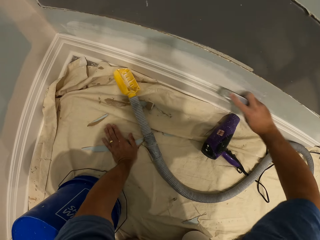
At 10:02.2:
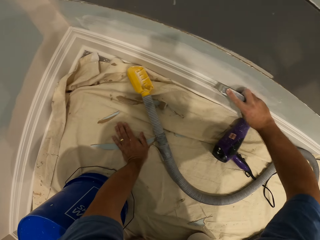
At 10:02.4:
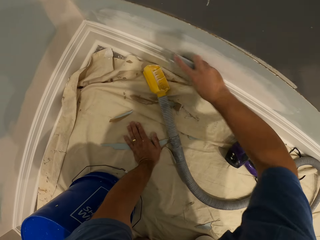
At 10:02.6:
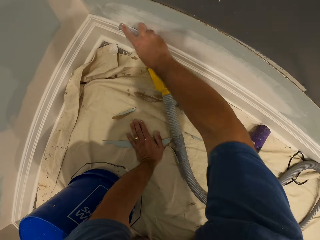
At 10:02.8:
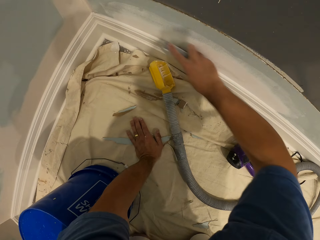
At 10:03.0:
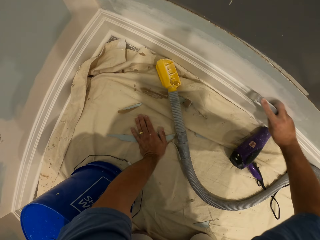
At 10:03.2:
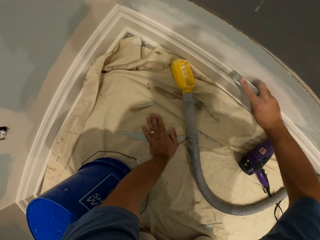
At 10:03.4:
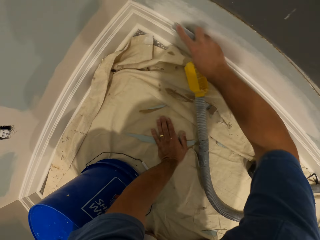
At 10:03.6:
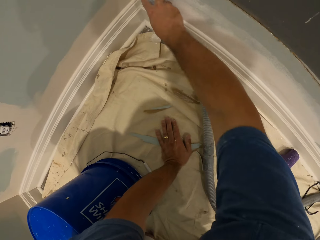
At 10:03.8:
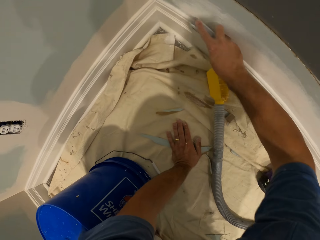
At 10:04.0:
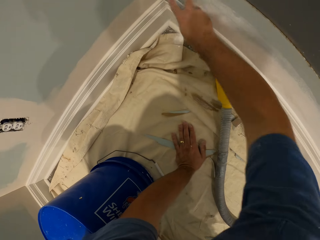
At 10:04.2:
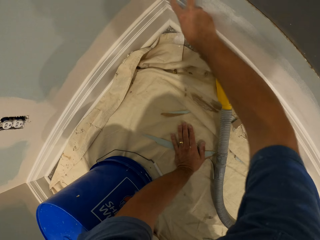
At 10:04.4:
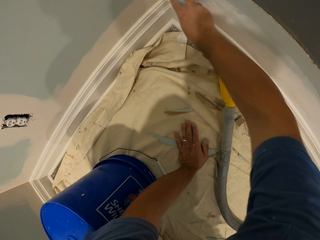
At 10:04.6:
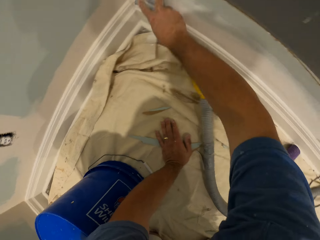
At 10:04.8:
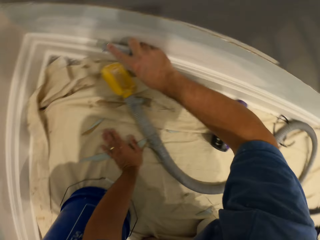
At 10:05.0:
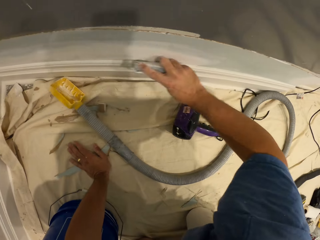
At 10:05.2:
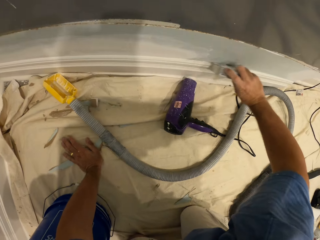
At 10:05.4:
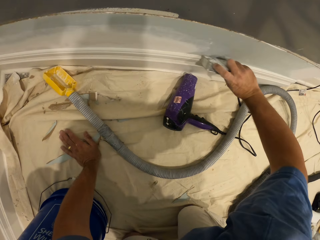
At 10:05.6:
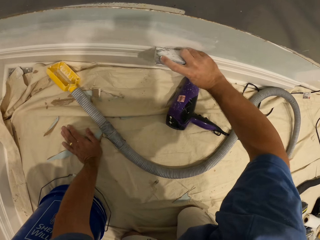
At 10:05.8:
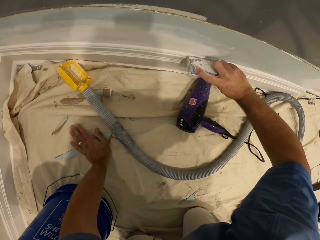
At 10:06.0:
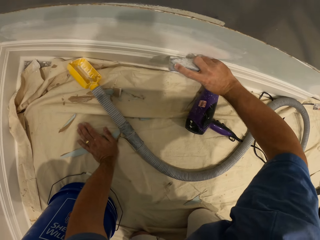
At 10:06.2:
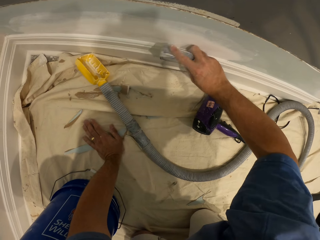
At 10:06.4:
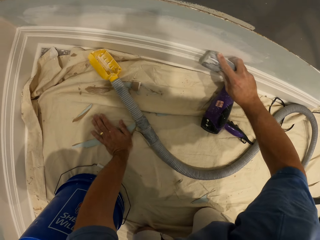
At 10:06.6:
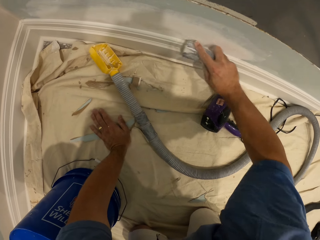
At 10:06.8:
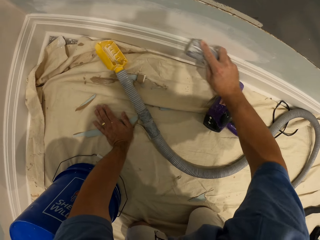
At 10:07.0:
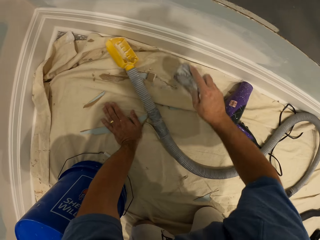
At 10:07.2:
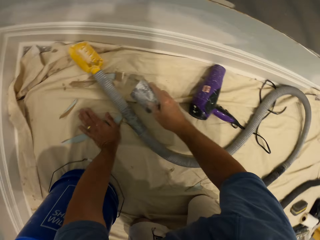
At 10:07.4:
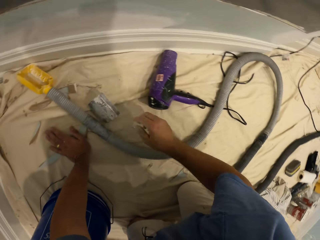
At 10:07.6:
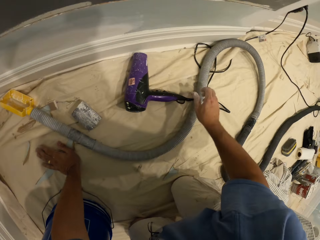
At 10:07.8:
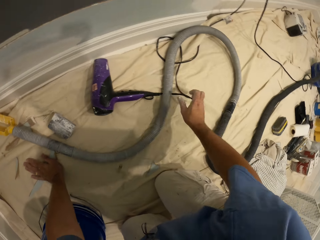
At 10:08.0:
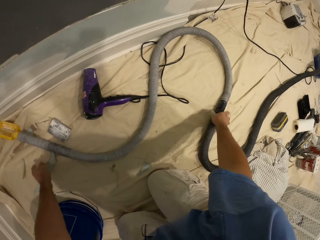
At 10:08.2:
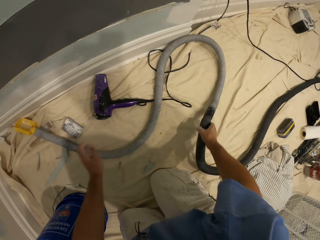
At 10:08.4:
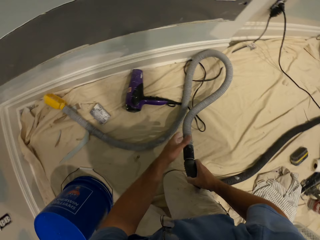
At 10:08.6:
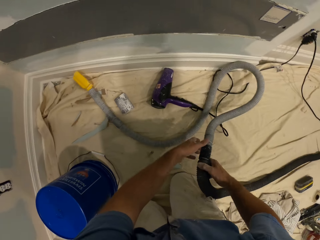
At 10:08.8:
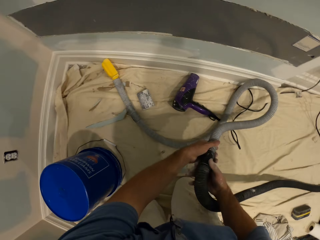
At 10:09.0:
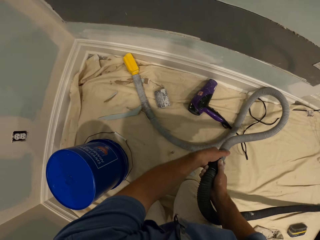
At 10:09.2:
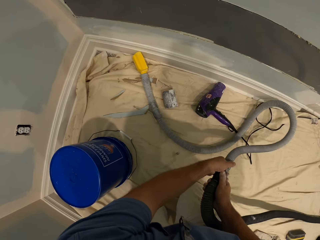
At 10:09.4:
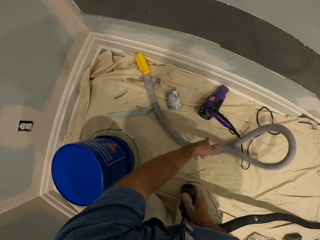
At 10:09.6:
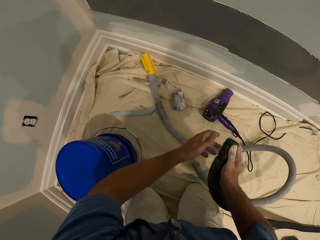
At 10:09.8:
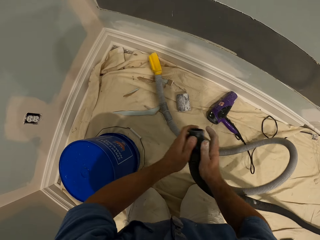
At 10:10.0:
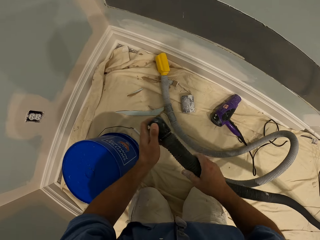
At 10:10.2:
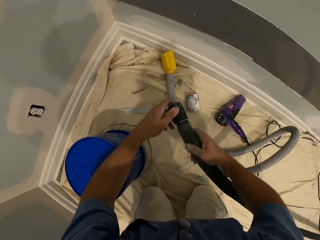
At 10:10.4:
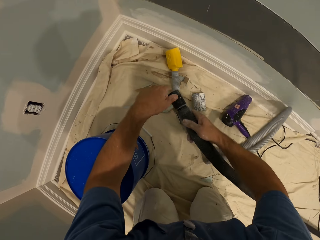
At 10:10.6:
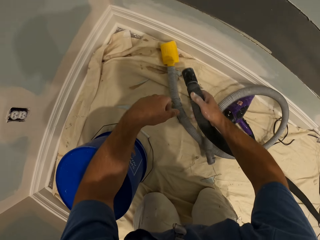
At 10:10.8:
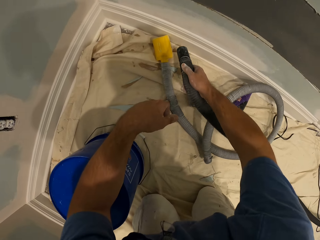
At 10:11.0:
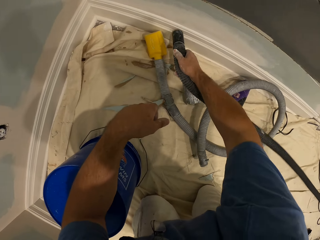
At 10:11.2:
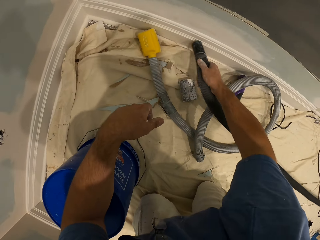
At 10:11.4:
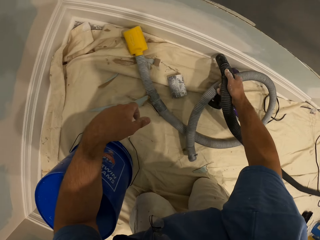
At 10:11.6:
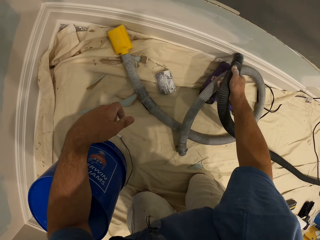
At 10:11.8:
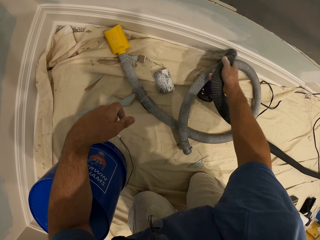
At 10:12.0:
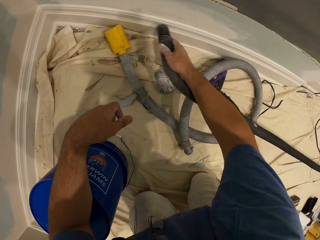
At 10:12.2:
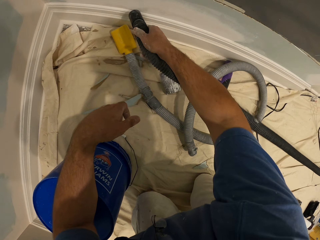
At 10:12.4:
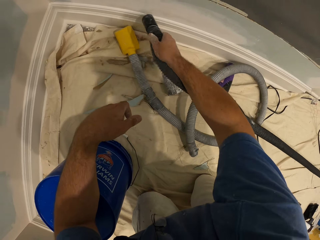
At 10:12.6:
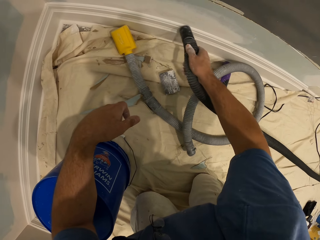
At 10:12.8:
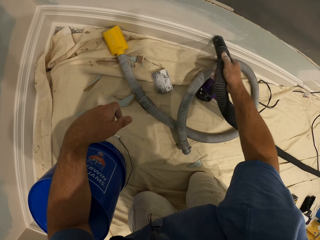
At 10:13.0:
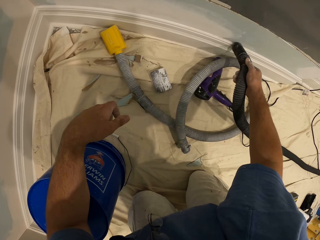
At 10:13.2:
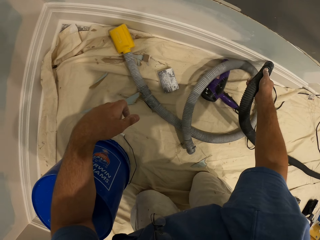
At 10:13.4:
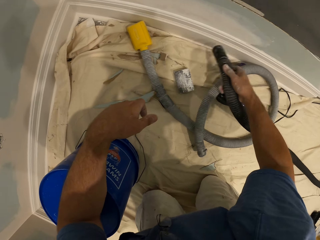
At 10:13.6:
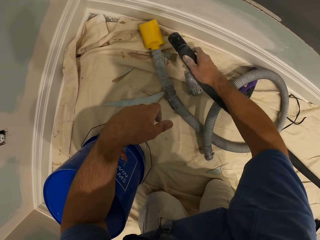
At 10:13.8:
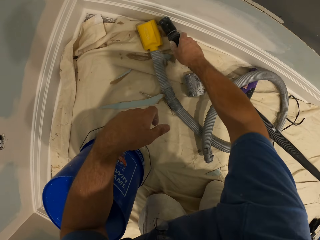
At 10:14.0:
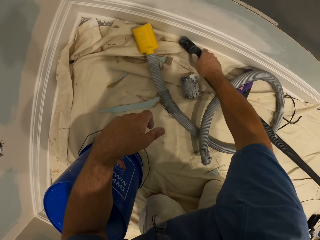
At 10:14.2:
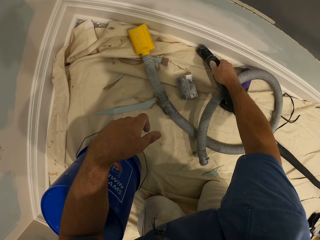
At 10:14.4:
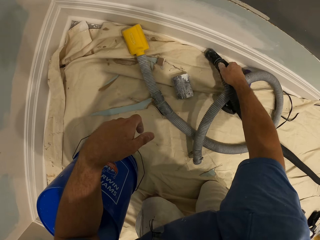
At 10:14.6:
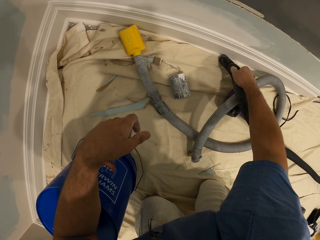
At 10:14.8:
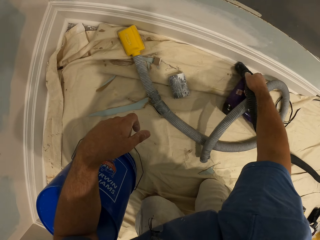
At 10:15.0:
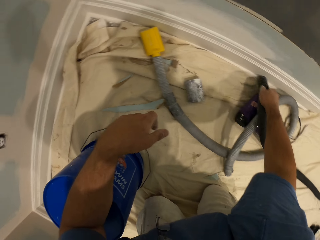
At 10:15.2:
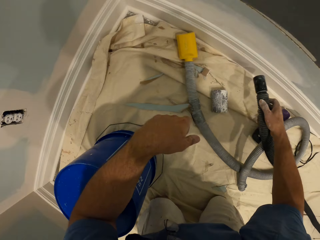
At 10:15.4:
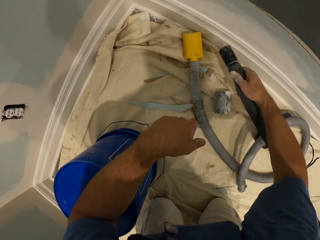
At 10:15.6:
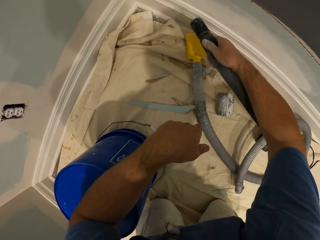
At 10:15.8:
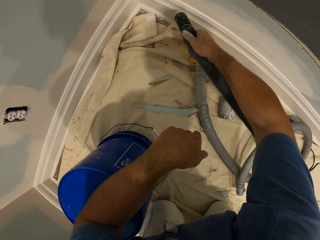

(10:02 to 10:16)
The camera wearer drops the sandpaper on the floor. He separates the hose with the hand sander hose. He leans his left arm on a bucket on the floor. He scrapes the wall with the hand sander hose in his right hand. He starts to clean with the vacuum cleaner.

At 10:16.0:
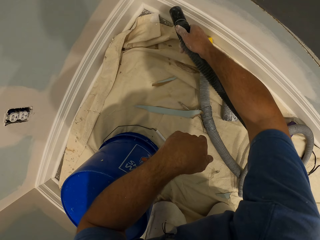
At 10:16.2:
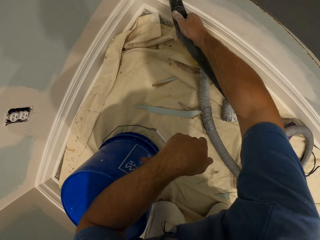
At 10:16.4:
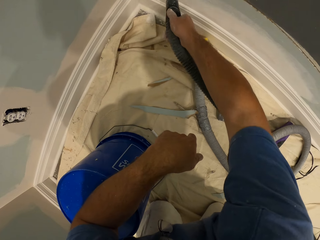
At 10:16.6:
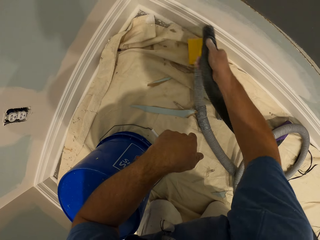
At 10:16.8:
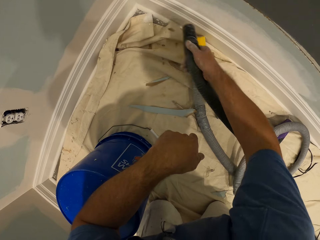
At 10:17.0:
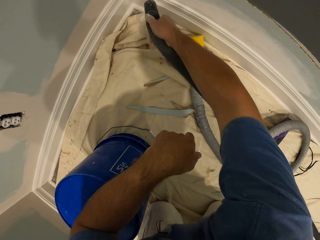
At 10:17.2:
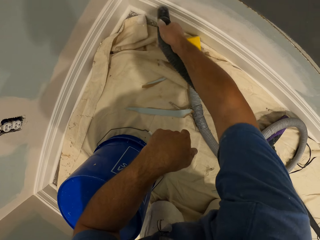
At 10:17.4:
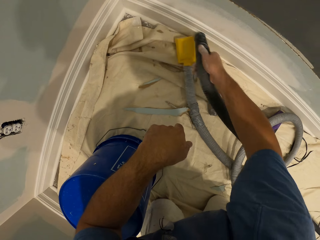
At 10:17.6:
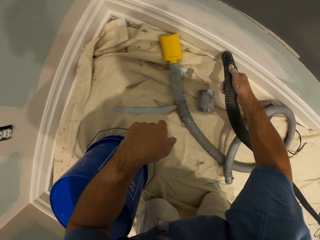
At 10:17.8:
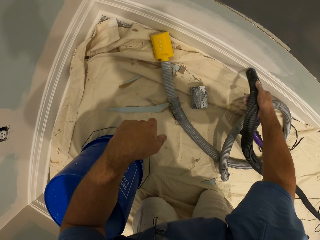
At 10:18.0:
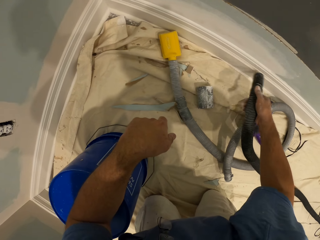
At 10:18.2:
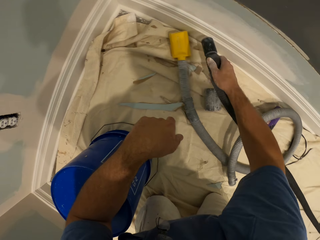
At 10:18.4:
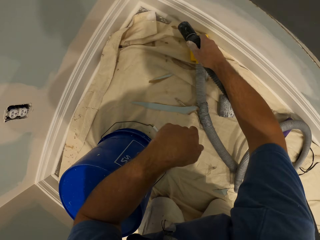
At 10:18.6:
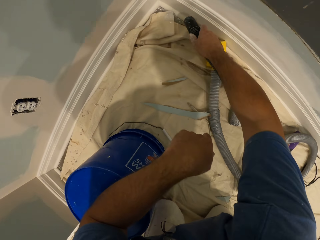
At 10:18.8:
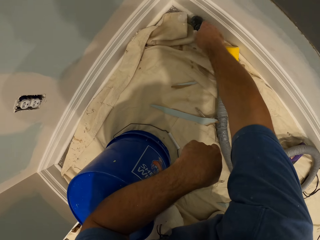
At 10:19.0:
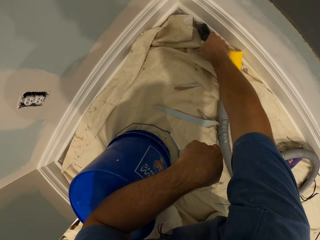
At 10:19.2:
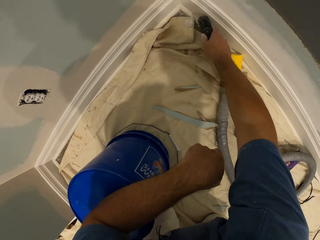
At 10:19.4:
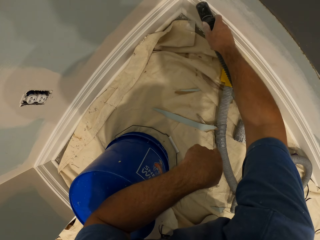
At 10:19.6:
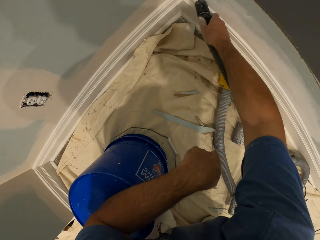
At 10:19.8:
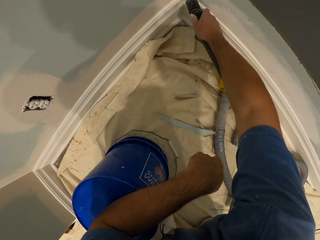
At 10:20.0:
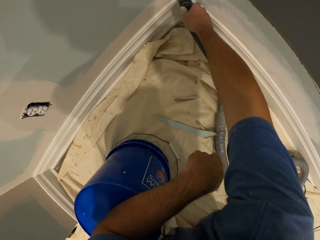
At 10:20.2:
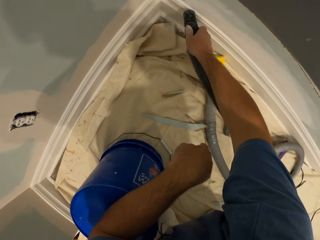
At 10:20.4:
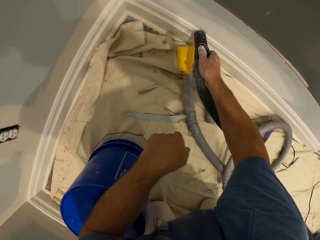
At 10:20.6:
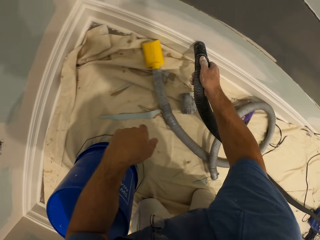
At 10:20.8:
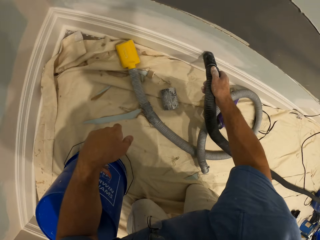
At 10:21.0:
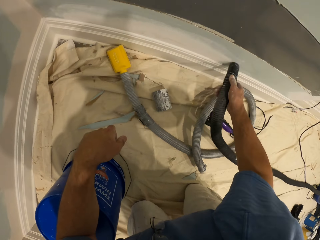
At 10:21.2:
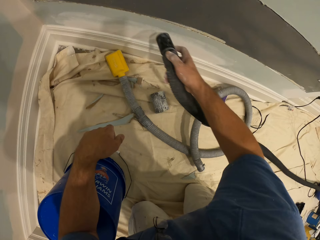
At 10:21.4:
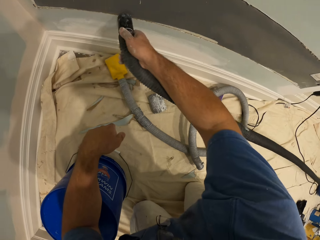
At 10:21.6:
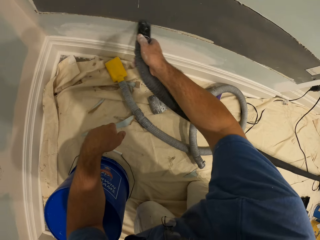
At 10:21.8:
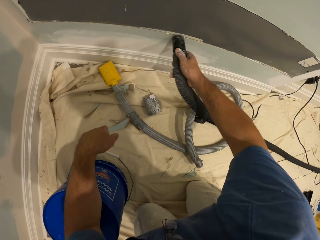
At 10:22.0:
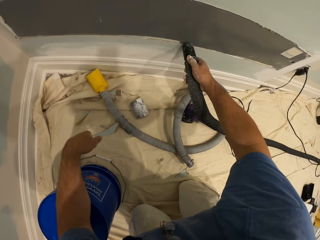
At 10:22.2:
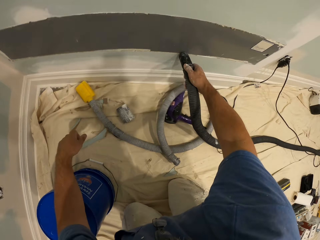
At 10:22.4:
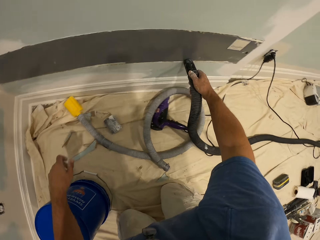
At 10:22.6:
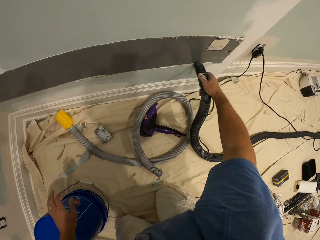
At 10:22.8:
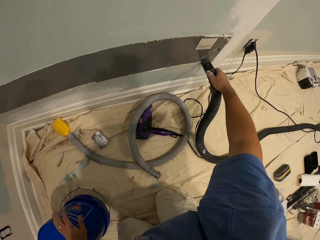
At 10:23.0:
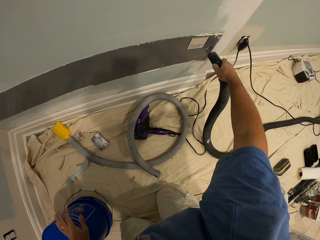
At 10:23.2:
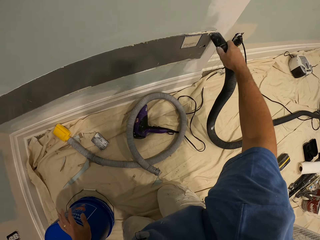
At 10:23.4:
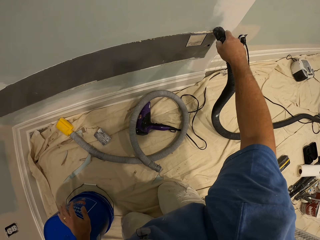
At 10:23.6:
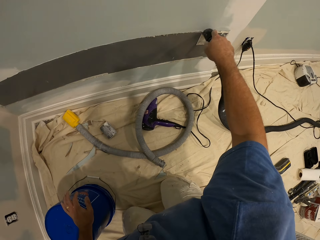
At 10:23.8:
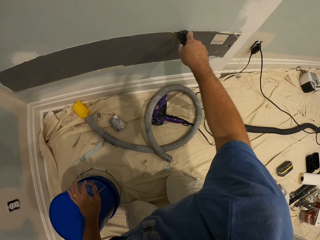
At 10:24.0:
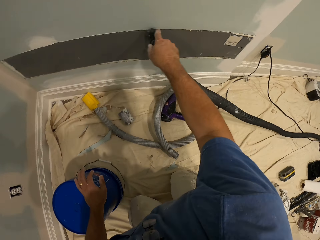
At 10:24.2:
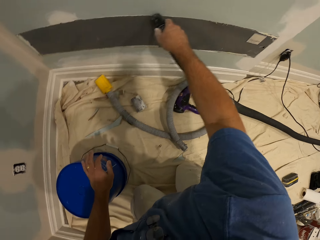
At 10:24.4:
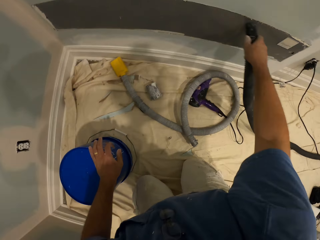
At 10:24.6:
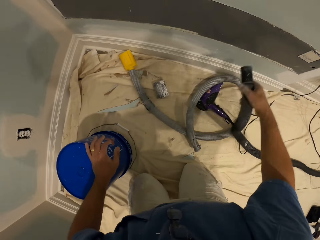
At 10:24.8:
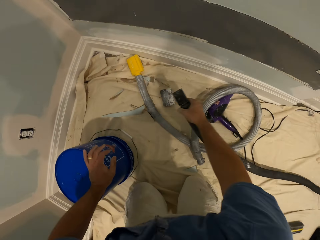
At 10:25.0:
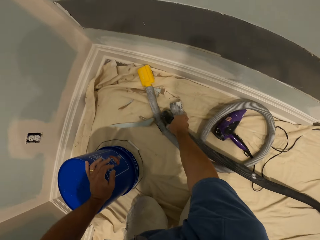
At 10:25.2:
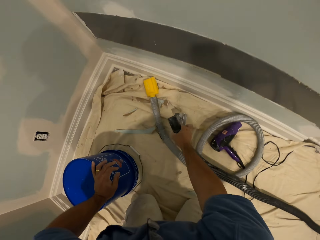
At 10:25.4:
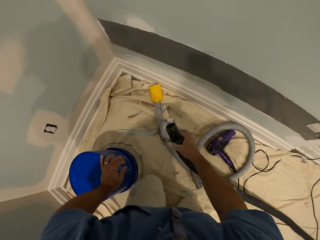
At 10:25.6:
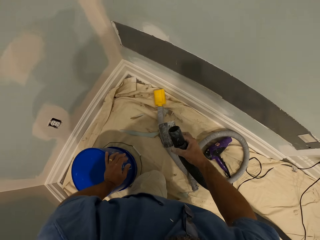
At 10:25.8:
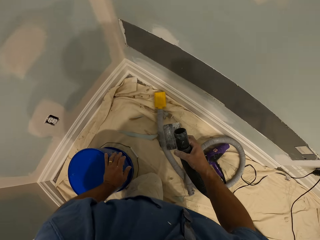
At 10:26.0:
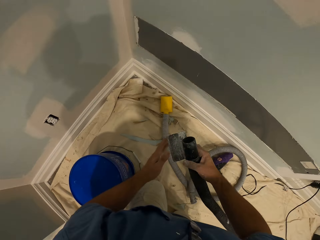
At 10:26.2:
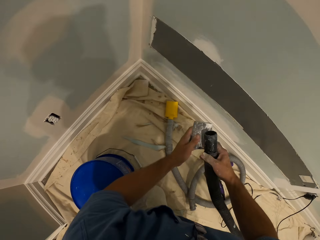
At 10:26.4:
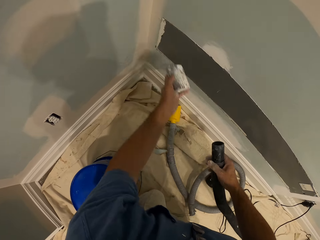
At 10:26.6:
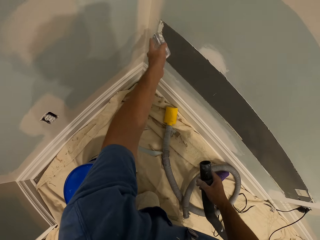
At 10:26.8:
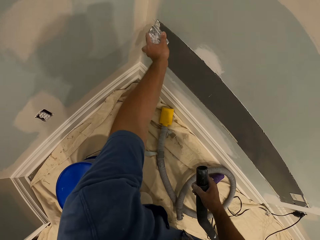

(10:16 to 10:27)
The camera wearer puts one hand on the bucket. He picks up the sandpaper on the floor with his right hand. He starts to clean with the vacuum cleaner. He passes the sandpaper from his right hand to his left hand.
